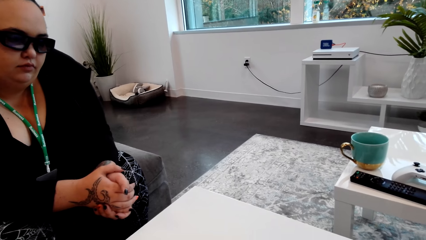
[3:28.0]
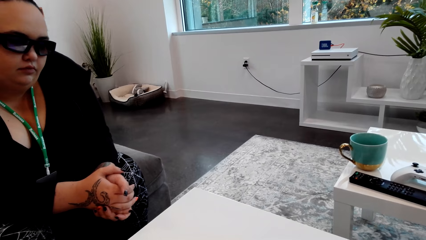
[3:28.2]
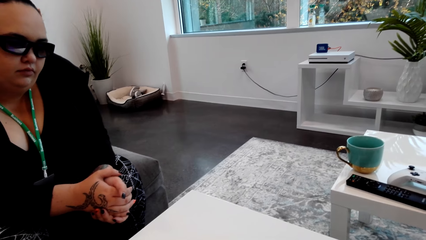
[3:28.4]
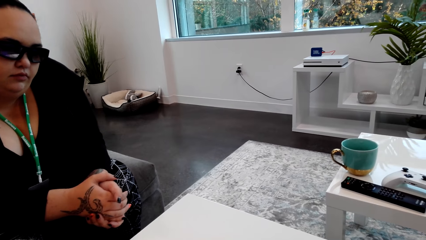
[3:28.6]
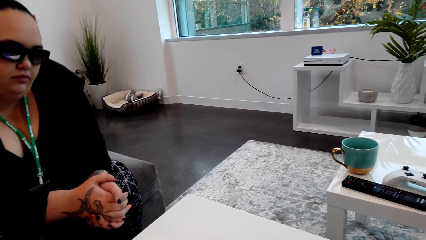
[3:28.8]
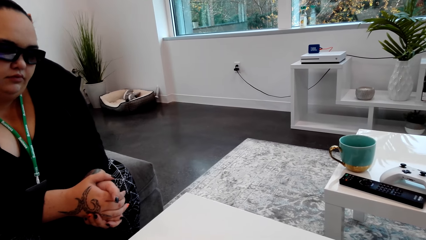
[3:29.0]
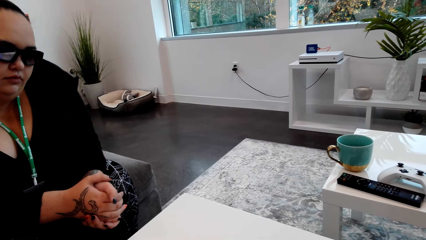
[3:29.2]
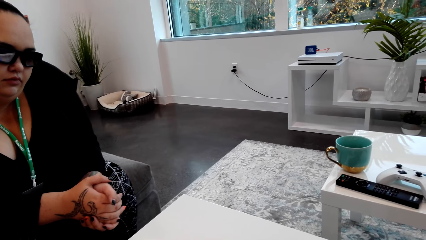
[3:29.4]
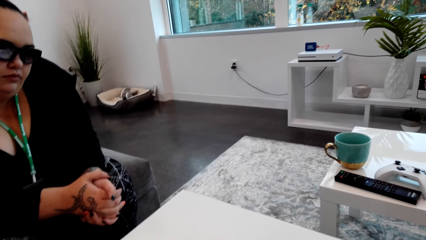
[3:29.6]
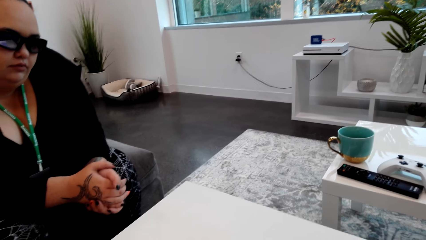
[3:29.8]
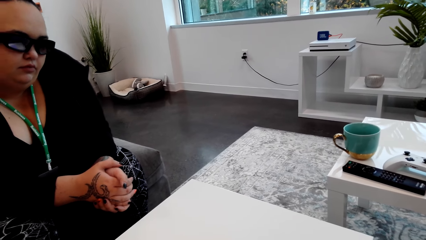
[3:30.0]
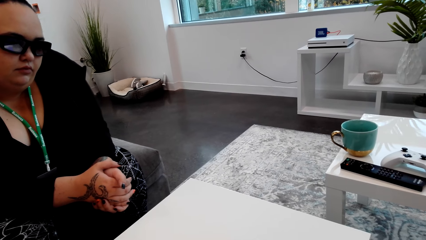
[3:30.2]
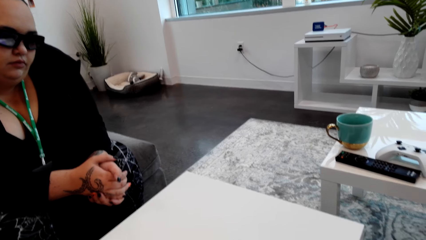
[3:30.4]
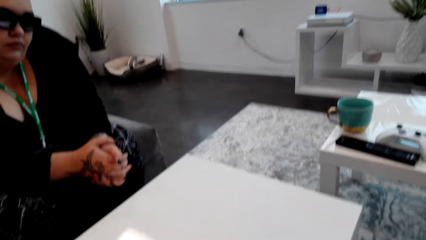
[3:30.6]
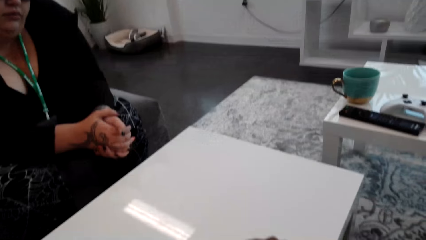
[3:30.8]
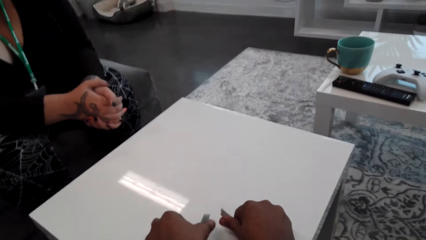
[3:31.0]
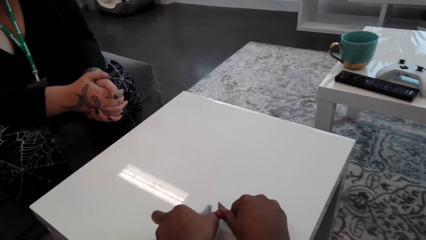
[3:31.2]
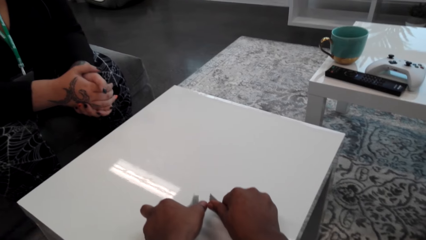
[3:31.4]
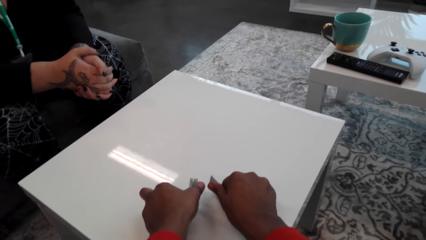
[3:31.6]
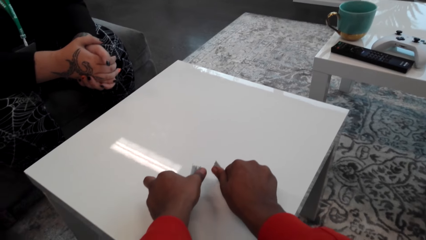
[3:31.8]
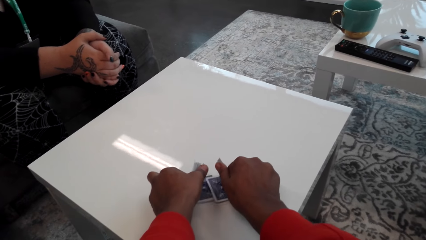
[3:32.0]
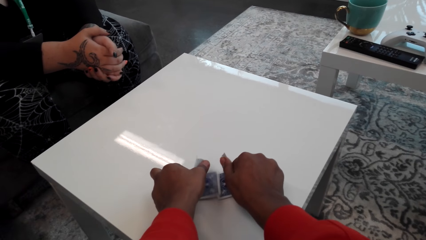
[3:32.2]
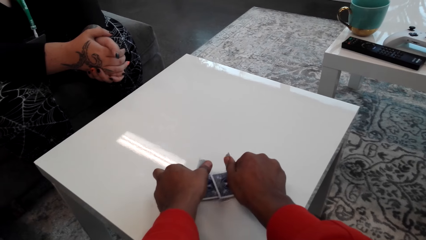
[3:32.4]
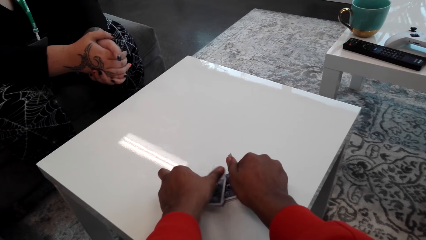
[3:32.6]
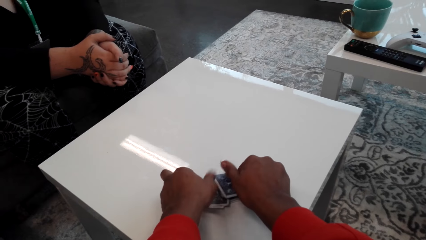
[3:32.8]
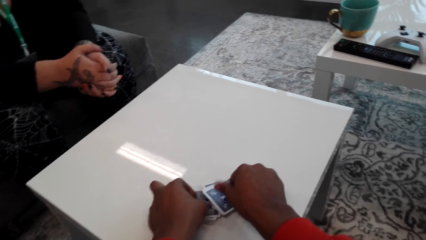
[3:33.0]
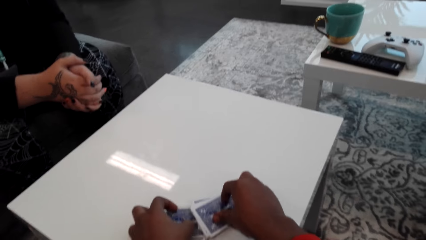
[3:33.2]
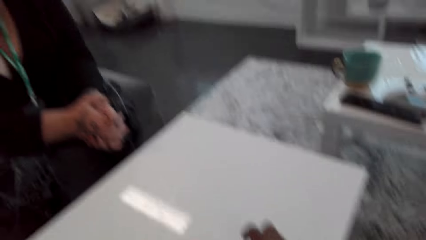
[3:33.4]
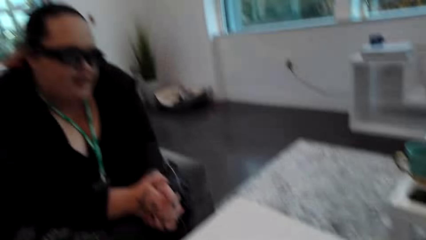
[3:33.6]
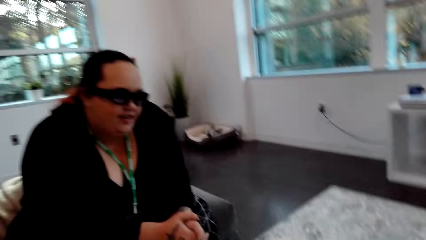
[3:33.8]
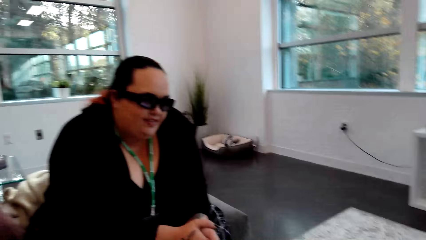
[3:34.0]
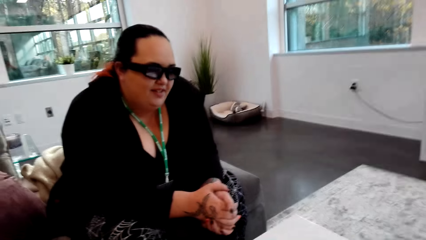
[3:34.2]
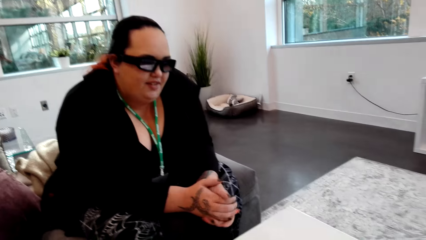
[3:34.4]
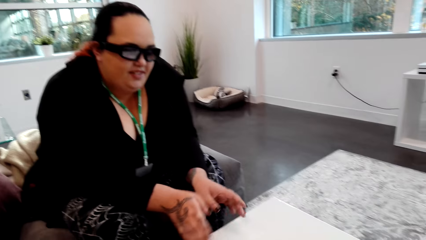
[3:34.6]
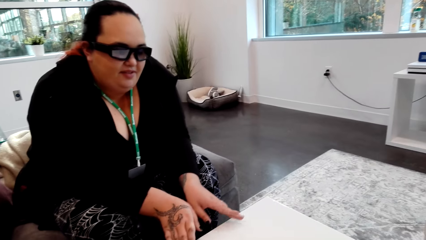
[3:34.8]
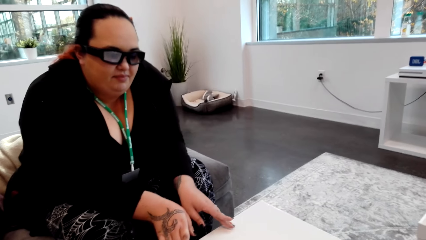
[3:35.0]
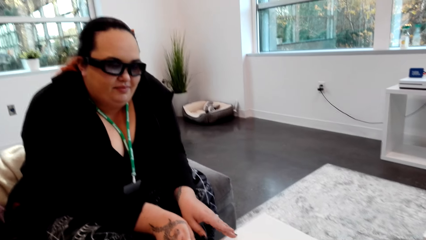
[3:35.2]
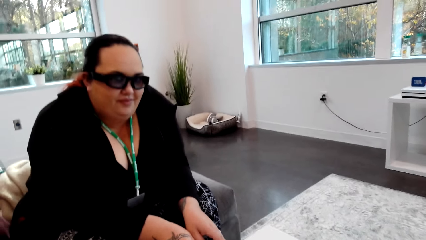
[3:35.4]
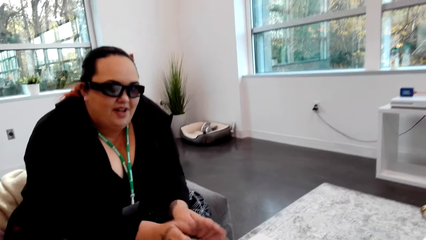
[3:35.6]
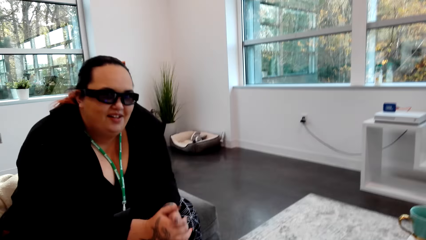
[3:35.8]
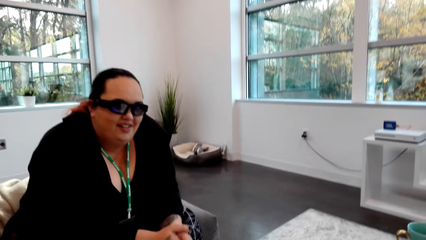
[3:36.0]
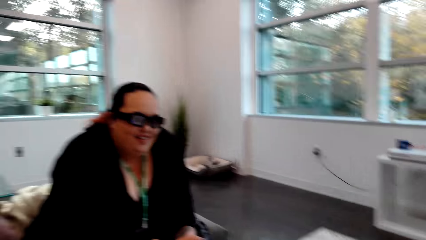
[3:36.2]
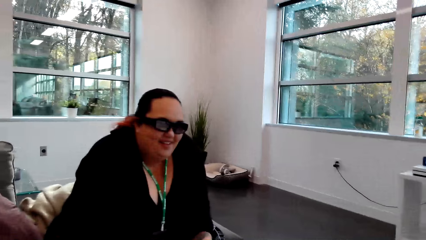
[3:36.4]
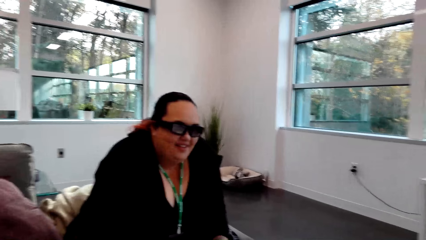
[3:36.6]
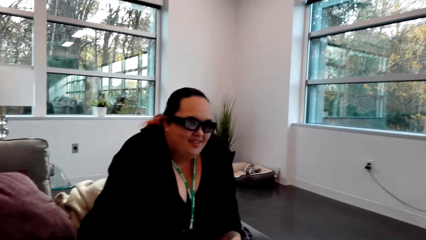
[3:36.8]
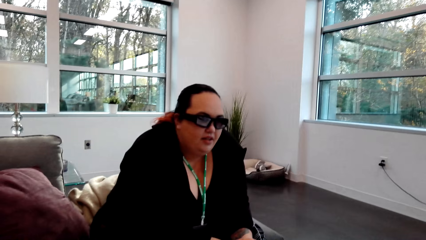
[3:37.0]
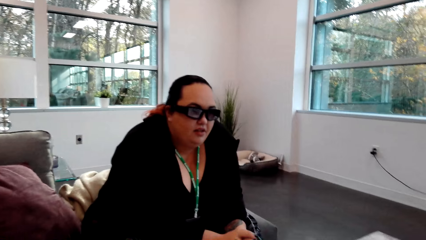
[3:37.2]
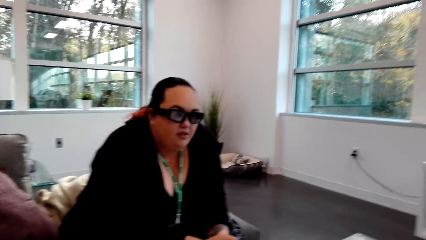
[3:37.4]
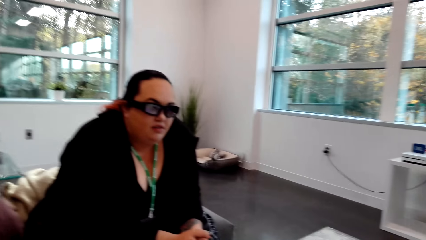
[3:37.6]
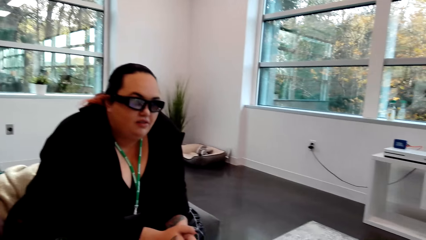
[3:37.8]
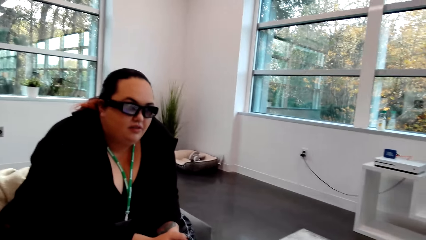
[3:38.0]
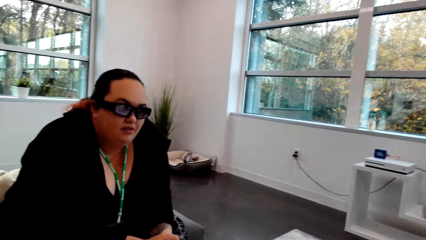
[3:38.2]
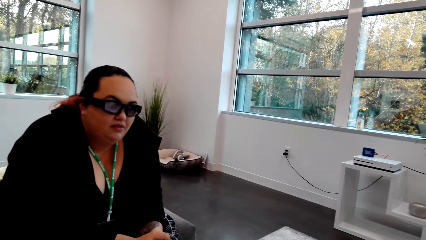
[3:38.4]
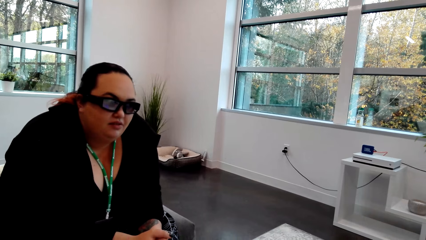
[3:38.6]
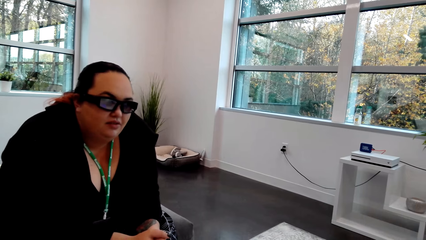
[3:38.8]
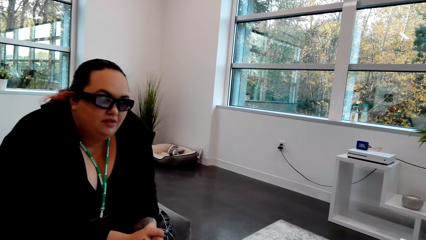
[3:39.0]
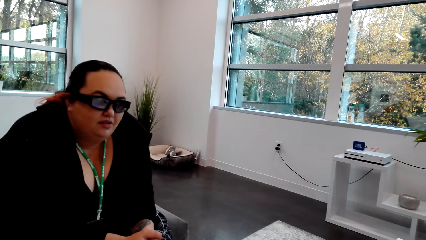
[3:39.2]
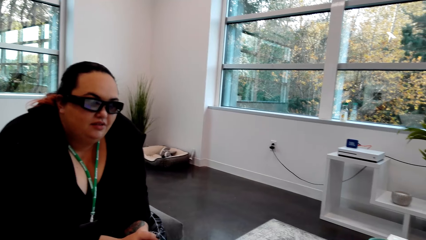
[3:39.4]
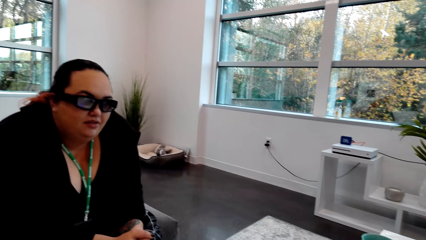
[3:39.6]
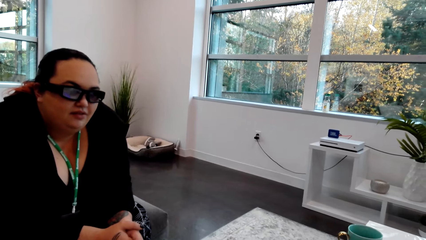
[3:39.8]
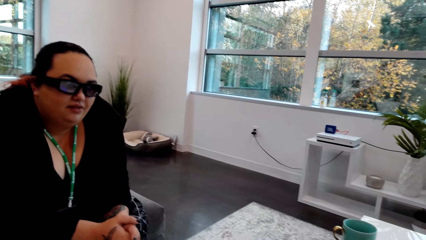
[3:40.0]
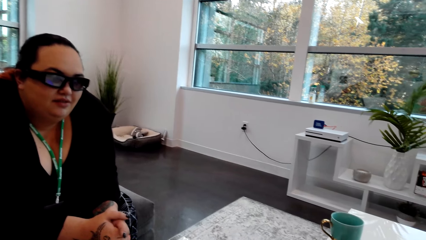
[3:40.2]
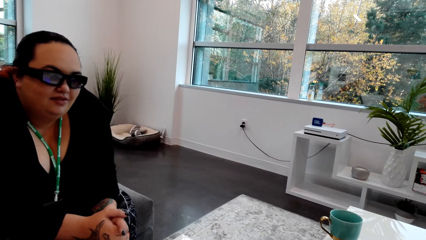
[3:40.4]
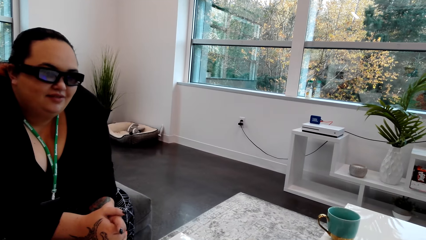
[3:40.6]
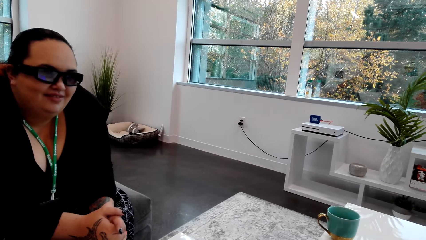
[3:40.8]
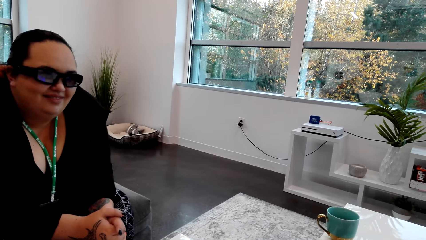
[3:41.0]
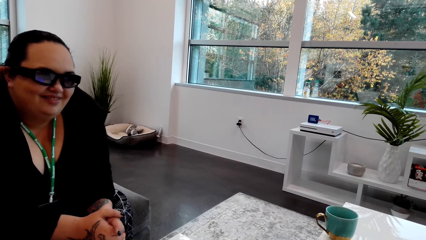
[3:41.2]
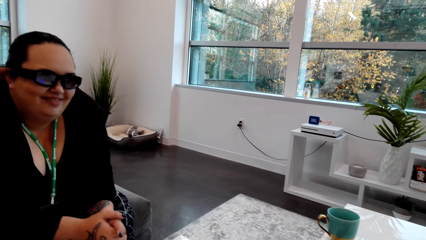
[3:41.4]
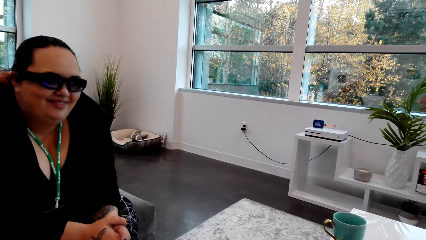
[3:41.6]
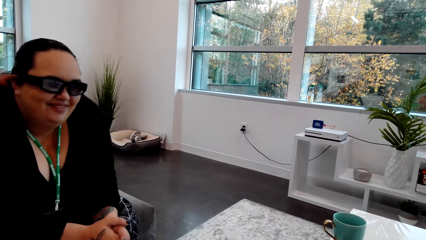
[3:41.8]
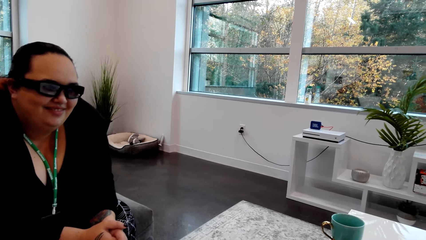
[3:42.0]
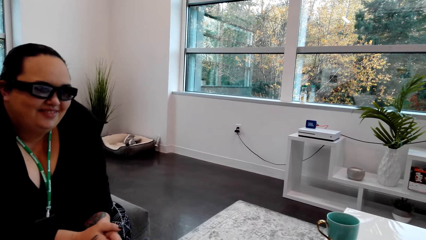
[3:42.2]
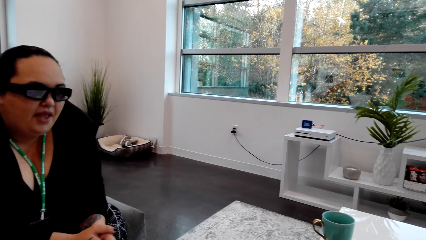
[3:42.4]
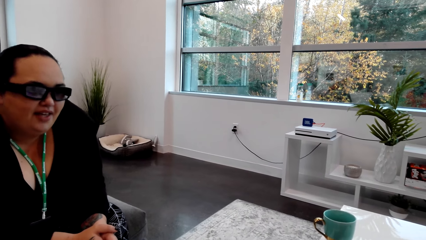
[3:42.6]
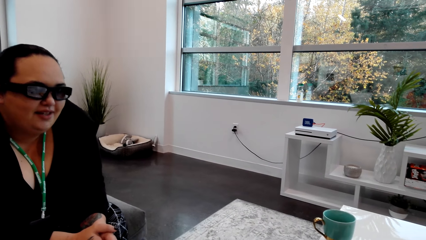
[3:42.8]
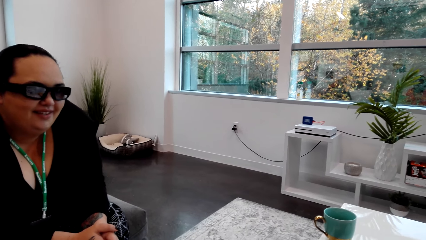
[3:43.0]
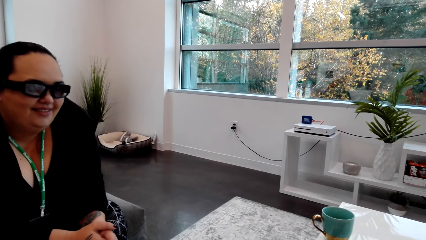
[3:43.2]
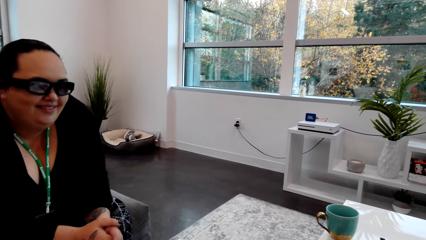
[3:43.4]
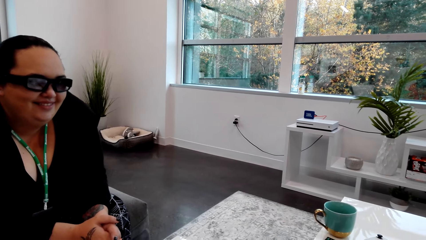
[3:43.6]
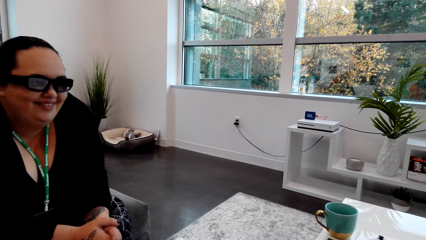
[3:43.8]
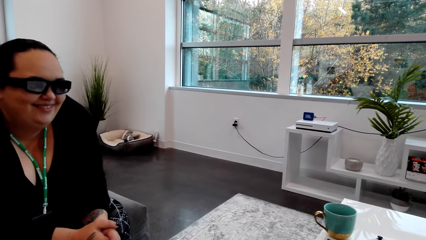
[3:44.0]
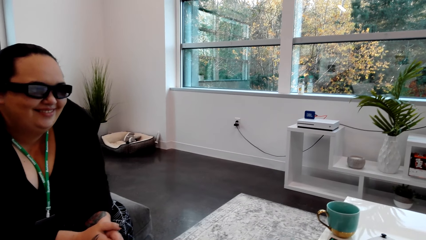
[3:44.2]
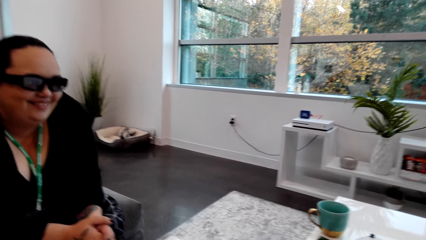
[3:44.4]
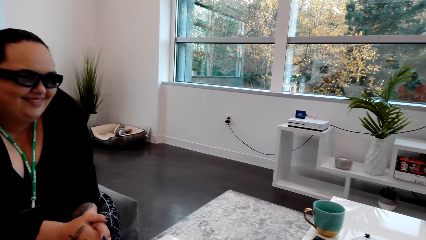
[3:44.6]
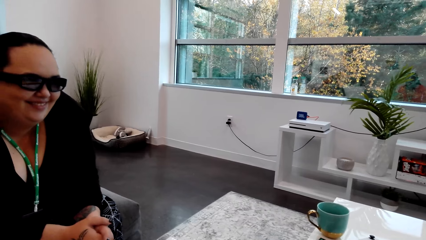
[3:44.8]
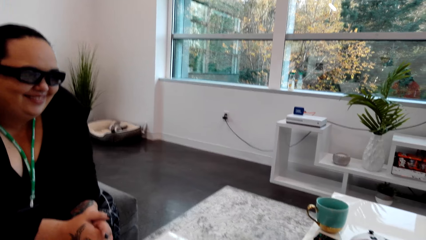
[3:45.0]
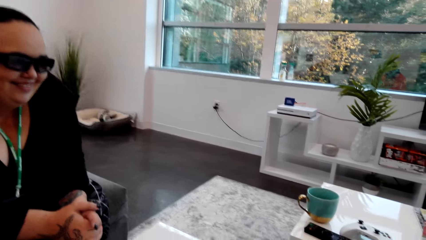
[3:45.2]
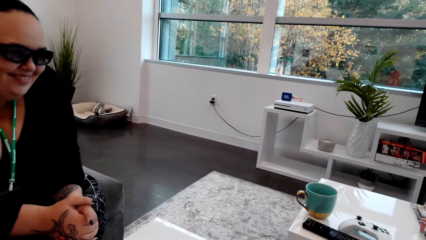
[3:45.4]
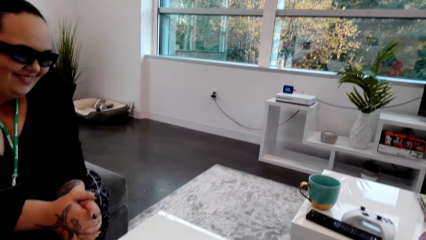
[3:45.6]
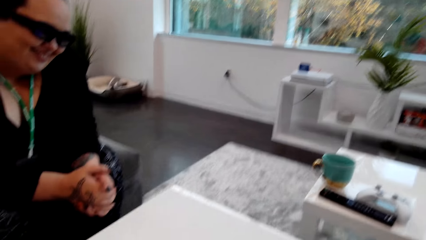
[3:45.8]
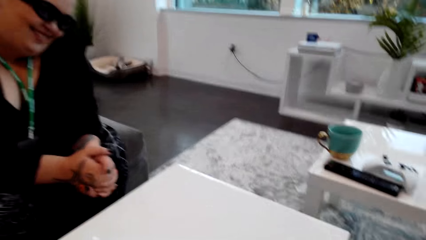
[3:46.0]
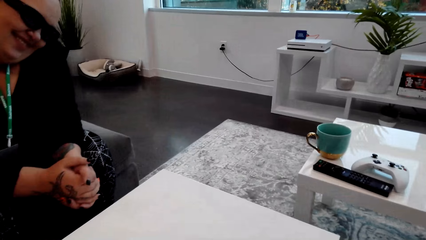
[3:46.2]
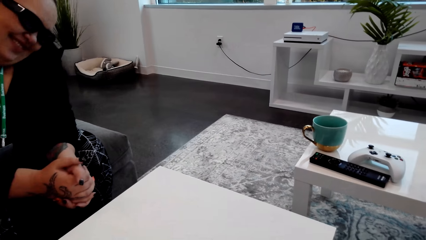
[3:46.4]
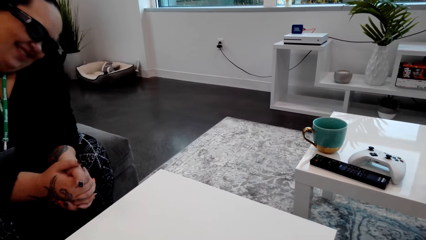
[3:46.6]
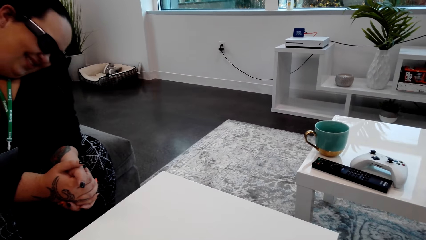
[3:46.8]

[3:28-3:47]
The camera wearer puts cards on the table and arranges the cards on the table. They talk with a person. They talk with the person again. The person laughs. The camera wearer laughs.
